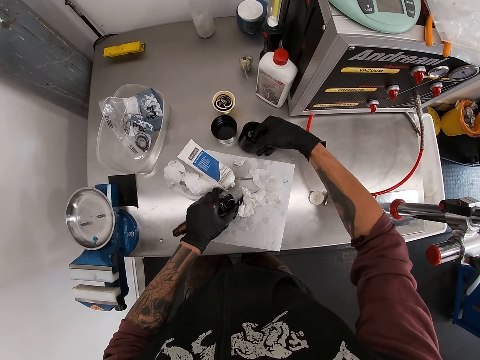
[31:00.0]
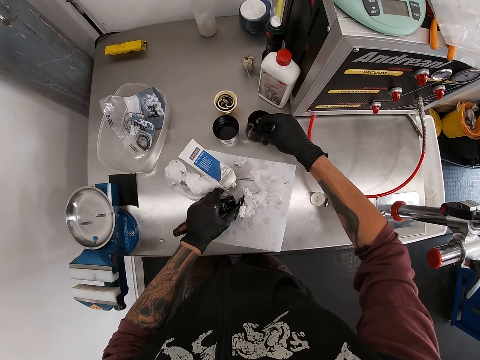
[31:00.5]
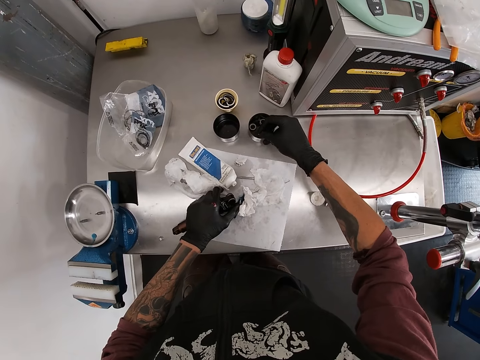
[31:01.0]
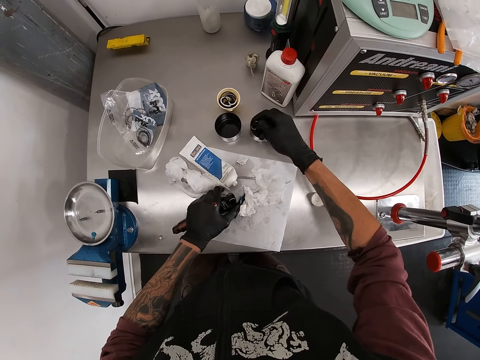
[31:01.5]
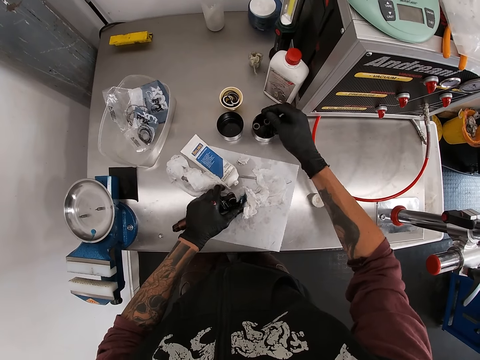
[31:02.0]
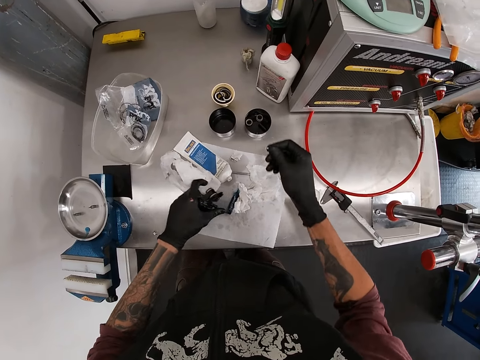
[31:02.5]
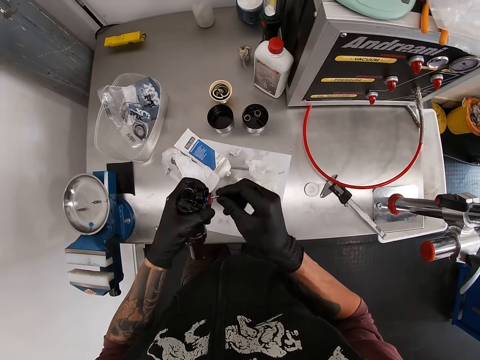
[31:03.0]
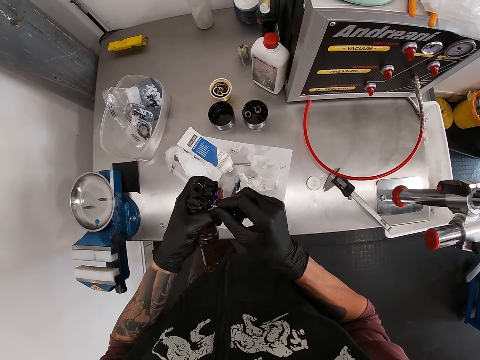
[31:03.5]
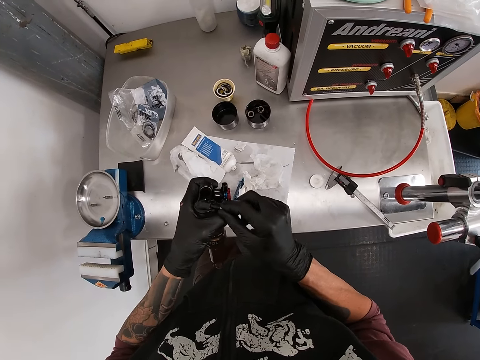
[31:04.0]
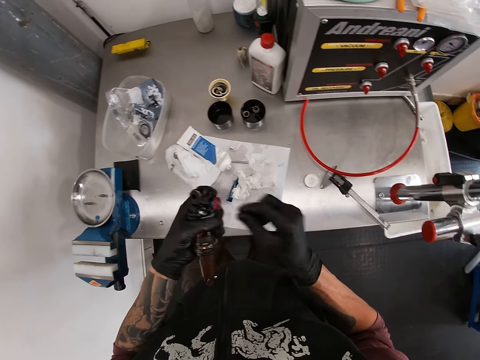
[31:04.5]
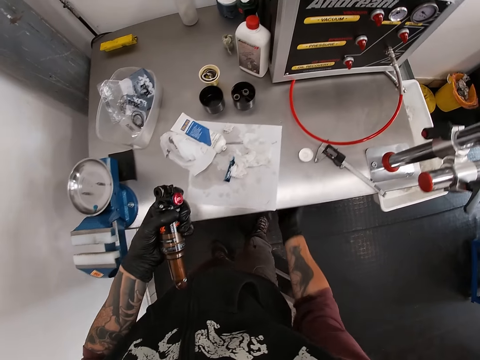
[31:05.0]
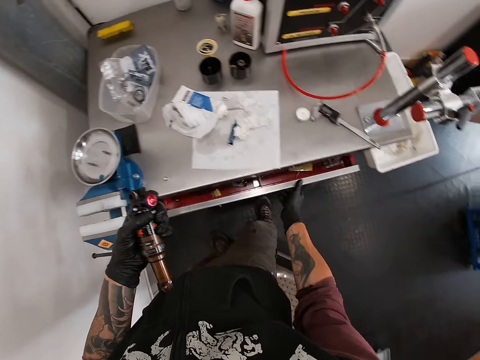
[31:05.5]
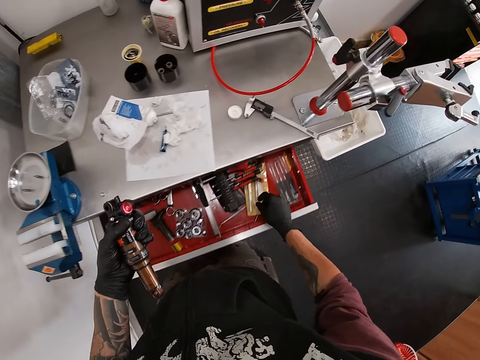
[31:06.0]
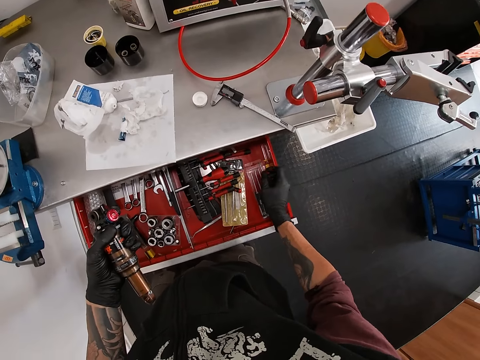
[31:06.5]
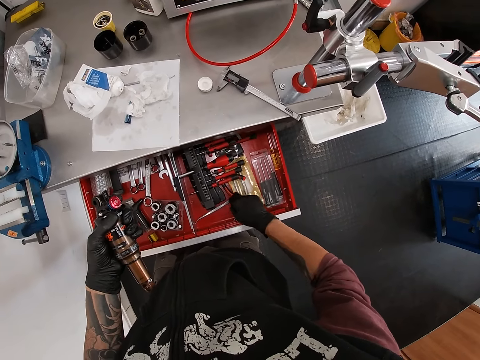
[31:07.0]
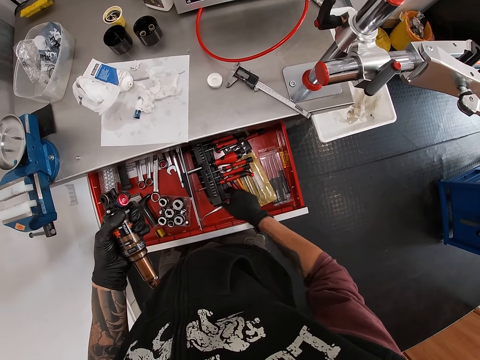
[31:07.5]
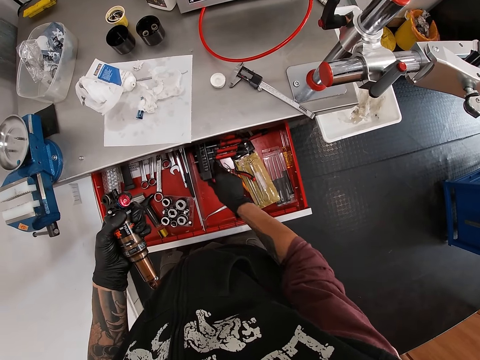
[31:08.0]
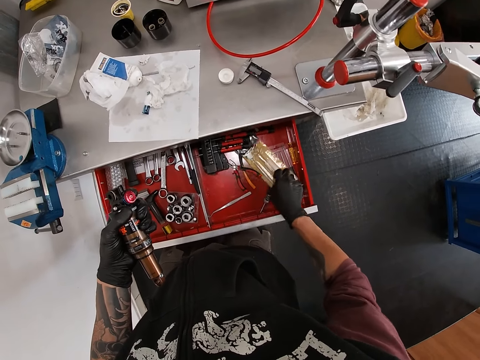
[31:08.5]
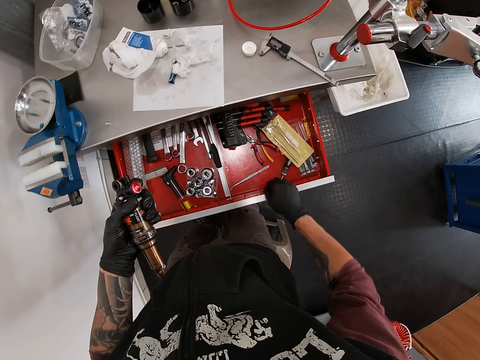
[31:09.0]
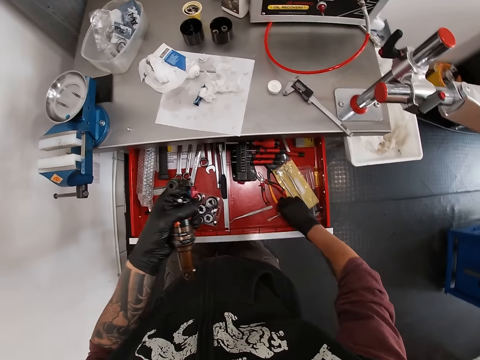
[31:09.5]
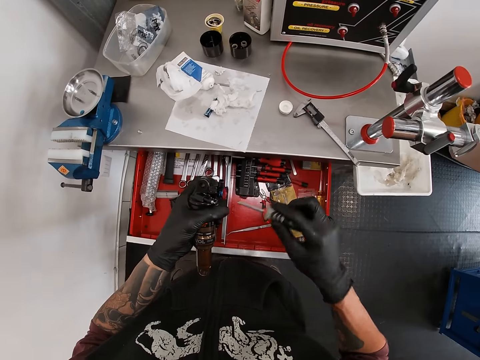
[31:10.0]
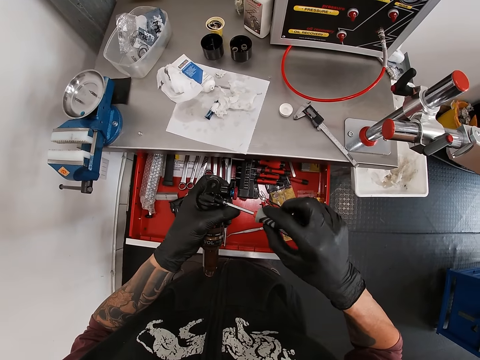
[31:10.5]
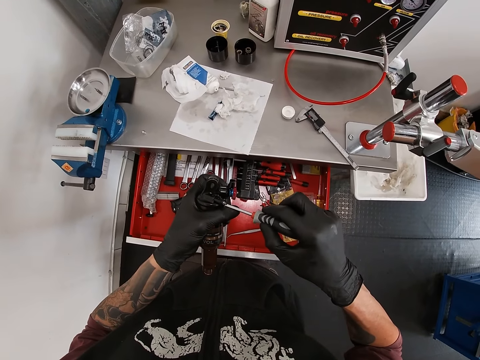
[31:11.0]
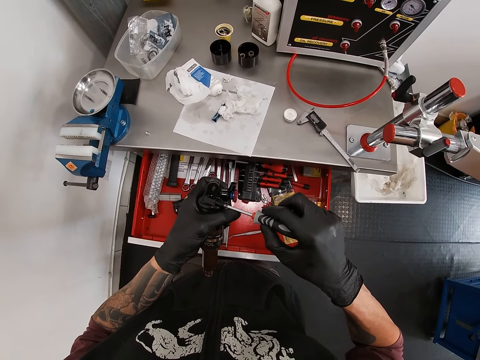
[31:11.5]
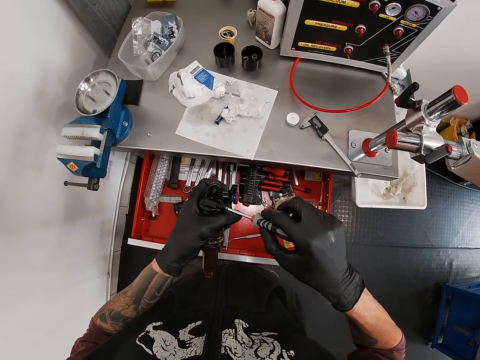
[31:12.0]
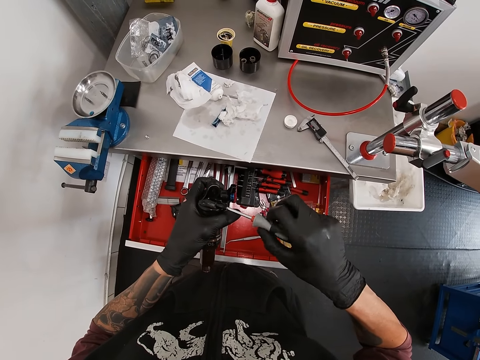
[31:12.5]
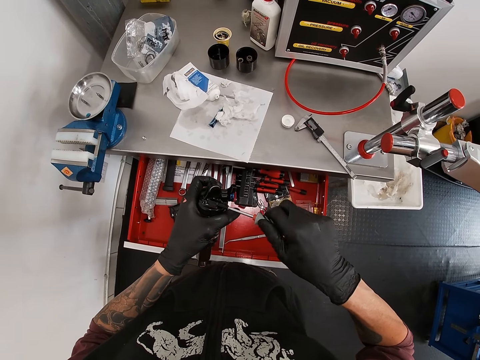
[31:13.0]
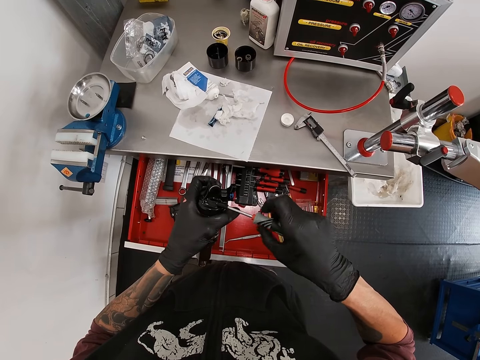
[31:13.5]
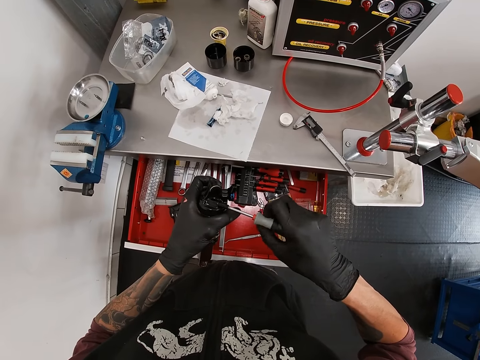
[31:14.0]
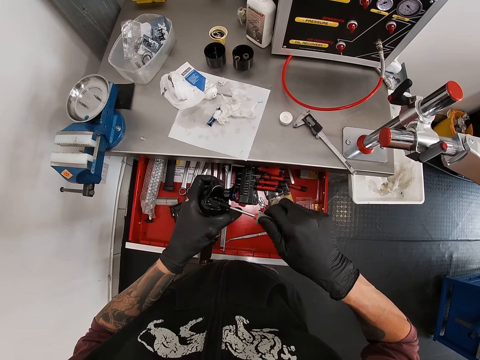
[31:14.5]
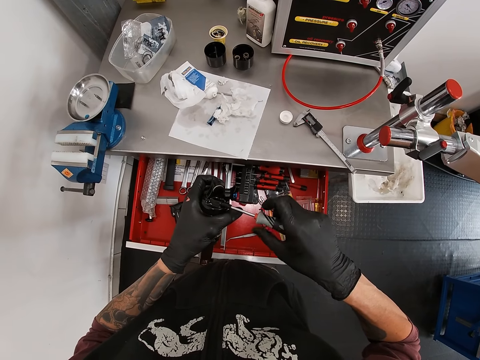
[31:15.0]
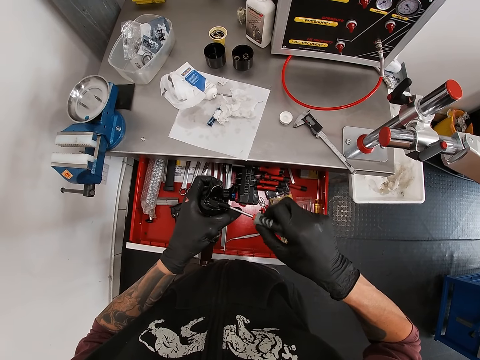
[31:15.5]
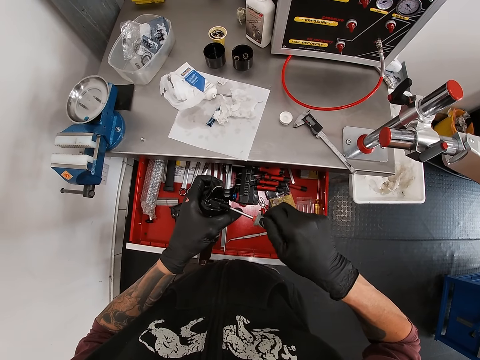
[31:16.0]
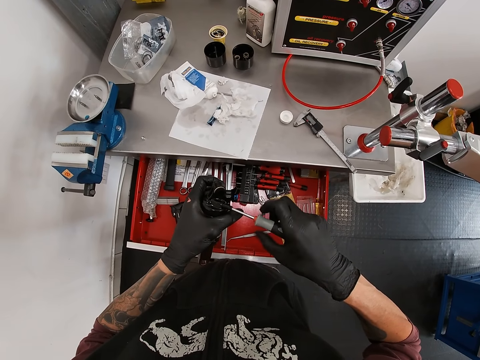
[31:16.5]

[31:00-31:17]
The camera wearer fixes the screw into the fox float with his right hand. He opens a drawer with his right hand. He holds the fox float with his left hand. He picks a screwdriver from the drawer with his right hand. He tightens the screw in the fox float with the screwdriver with his right hand.

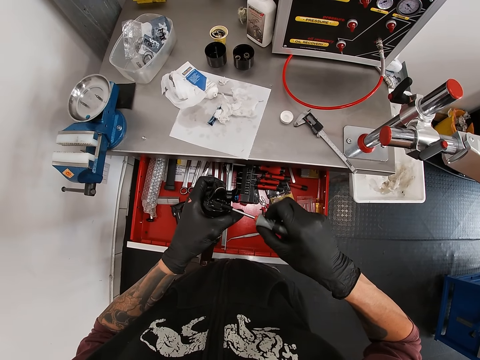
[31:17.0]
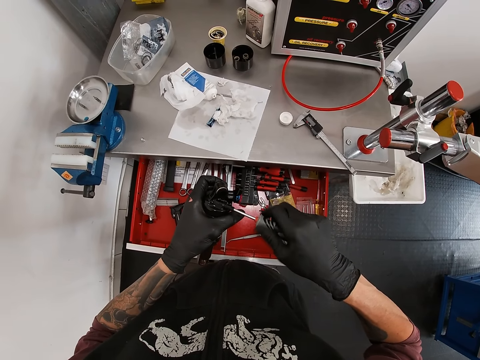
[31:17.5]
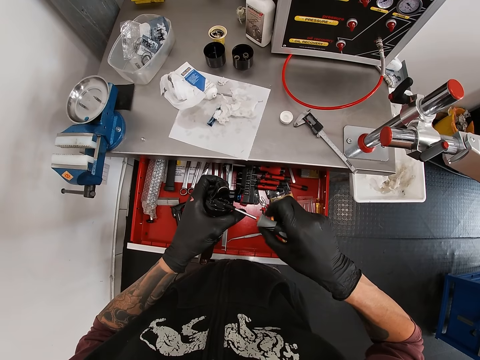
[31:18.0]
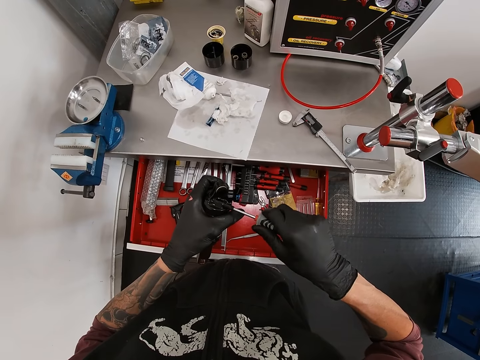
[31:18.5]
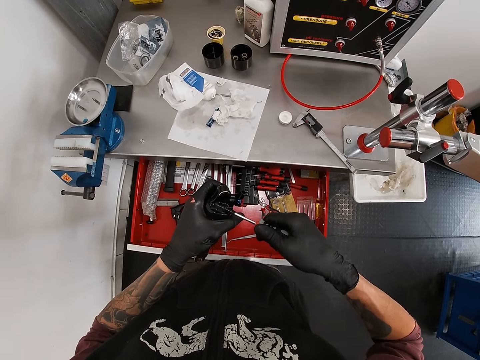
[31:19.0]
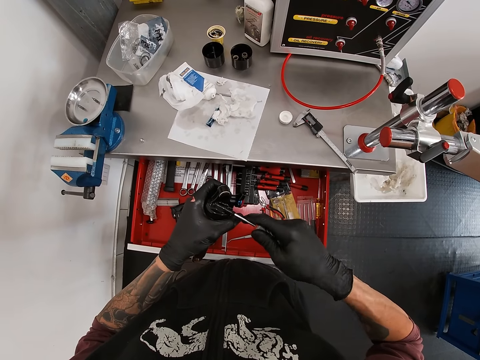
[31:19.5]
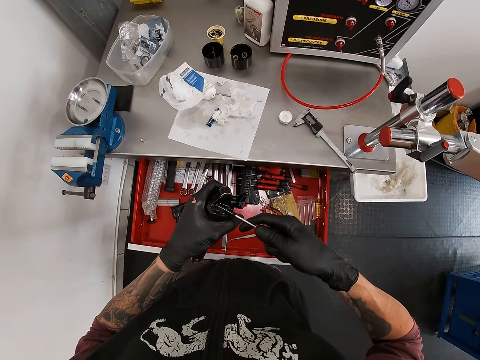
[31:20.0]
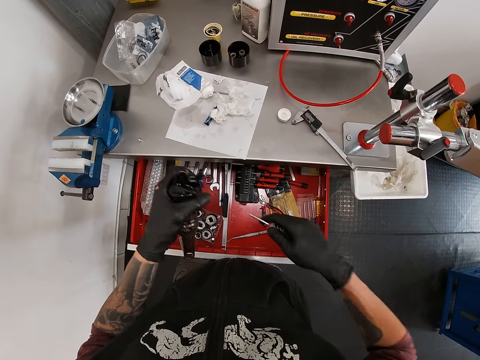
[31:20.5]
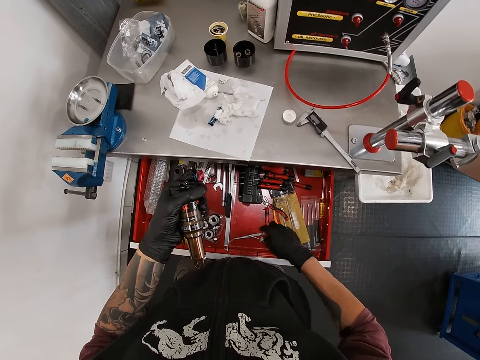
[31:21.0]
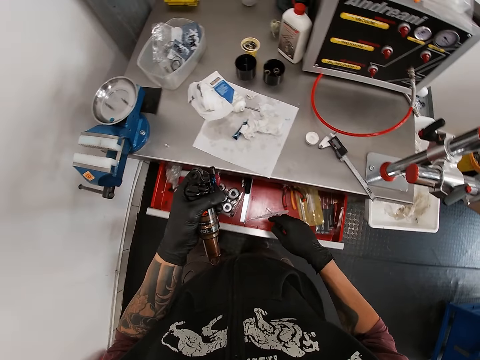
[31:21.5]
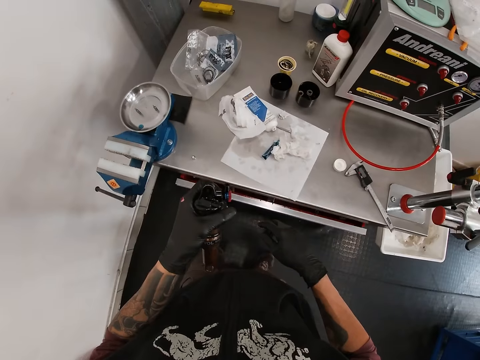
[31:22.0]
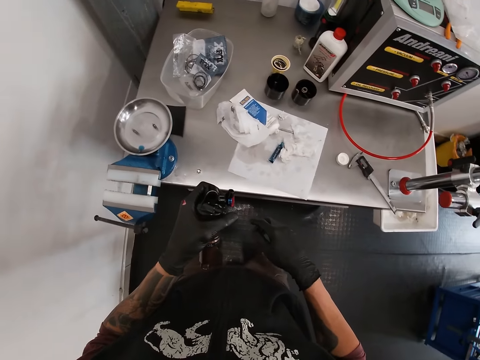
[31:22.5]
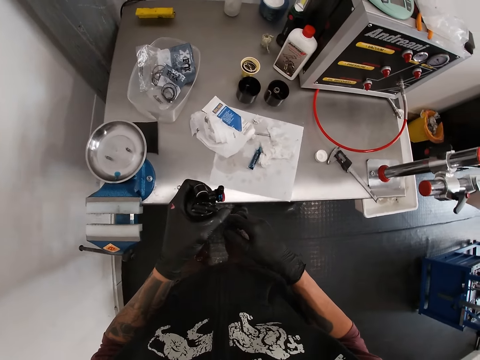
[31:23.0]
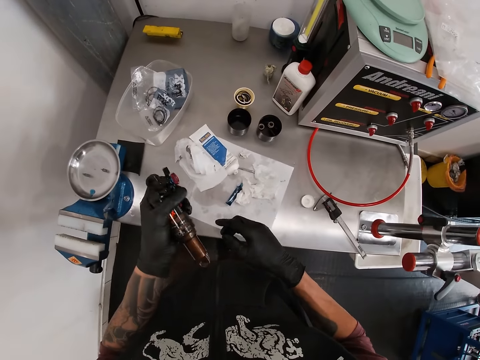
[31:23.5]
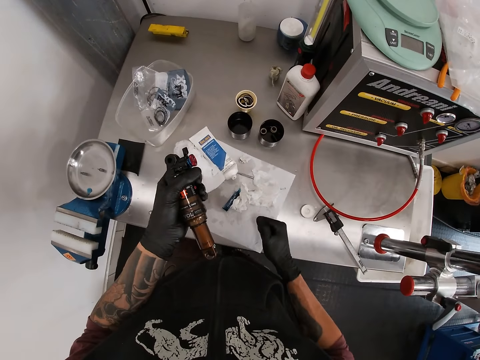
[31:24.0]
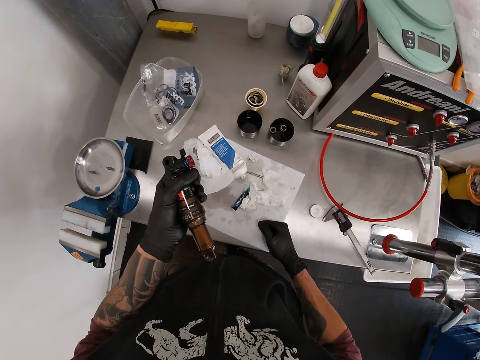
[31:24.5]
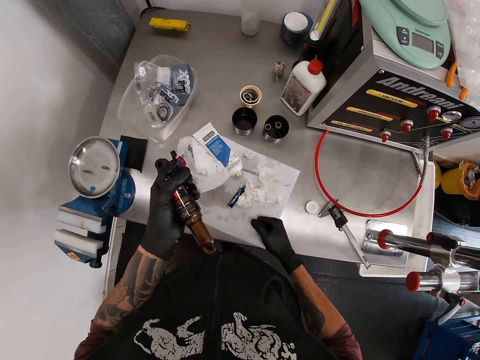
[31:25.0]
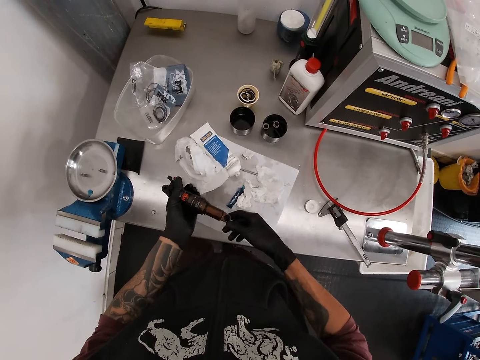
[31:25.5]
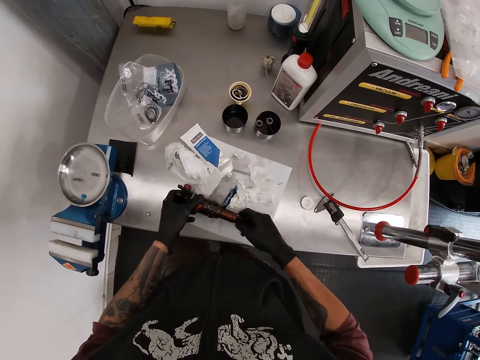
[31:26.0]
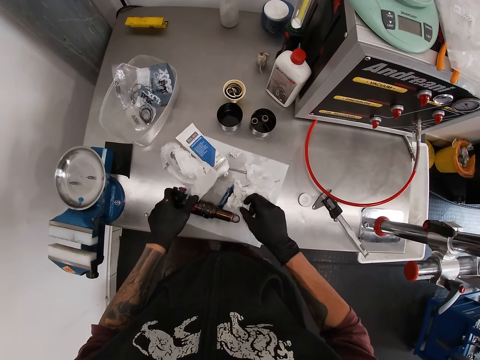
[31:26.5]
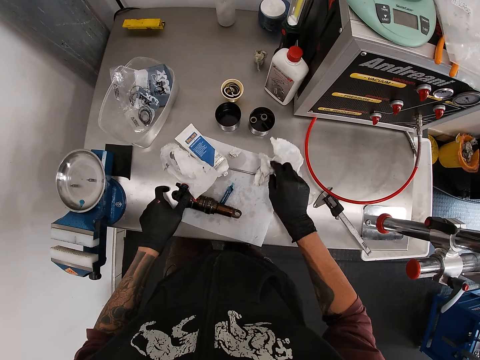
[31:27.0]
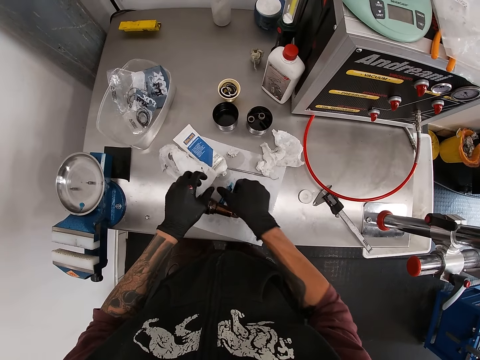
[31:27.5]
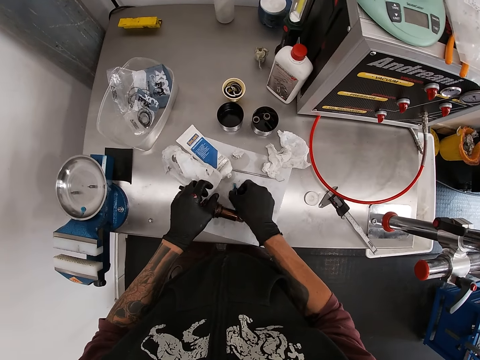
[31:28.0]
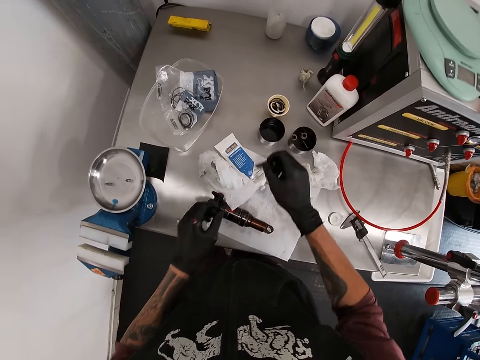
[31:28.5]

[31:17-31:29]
The camera wearer drops the screwdriver in the drawer with his right hand. He closes the drawer with his body. He drops the fox float on the work table with both hands. He picks the float fluid on the work table with his right hand.
